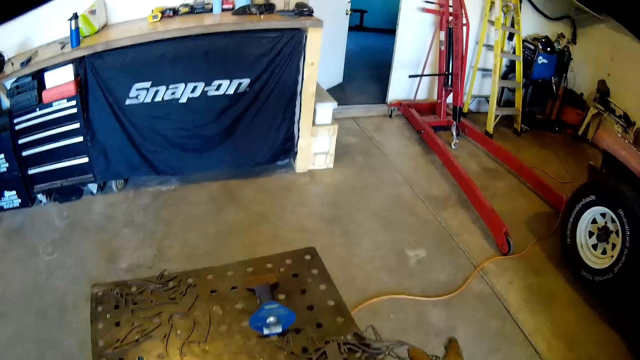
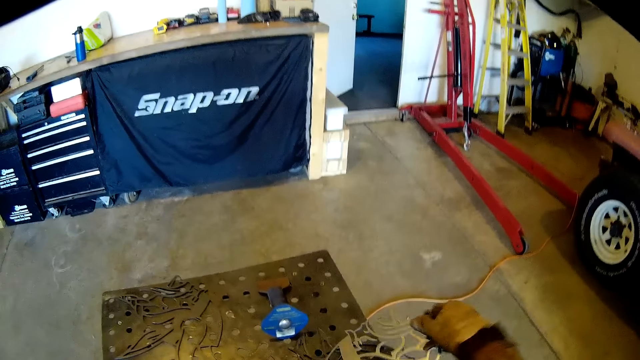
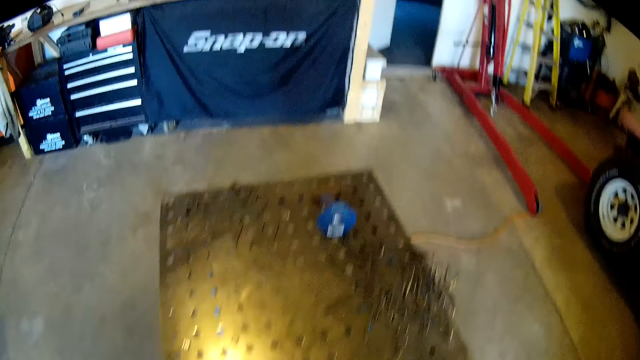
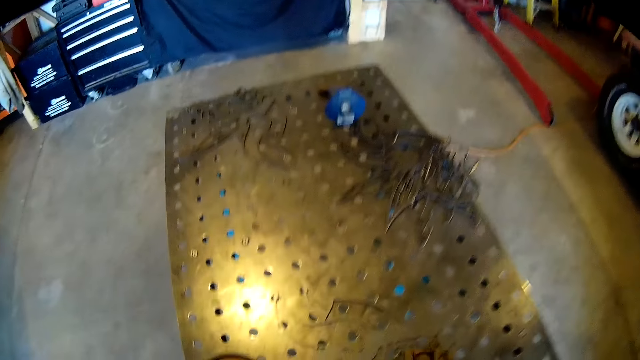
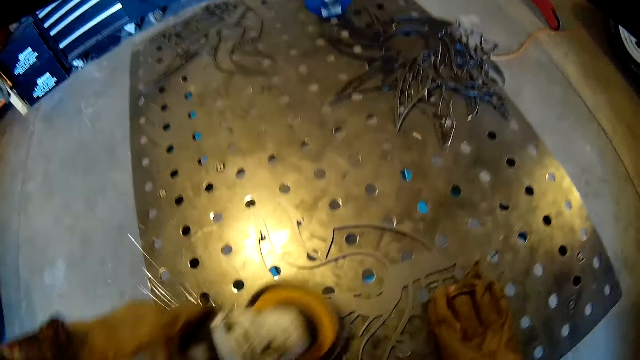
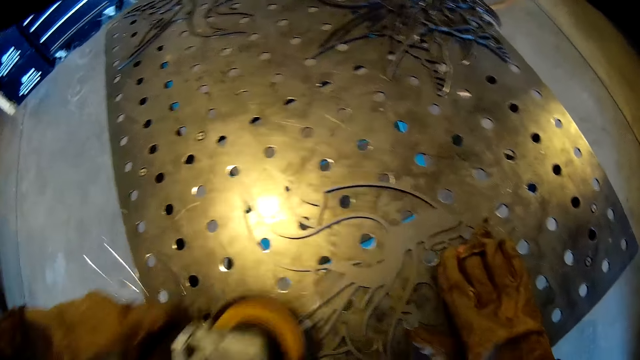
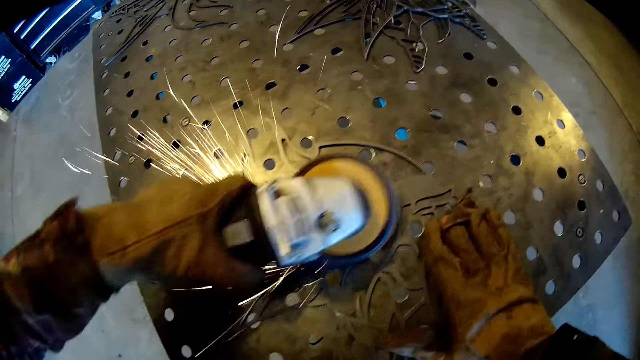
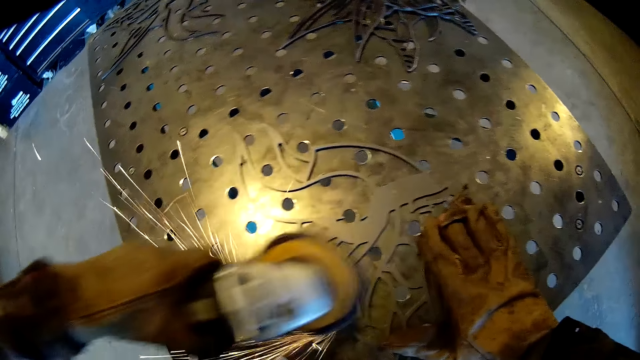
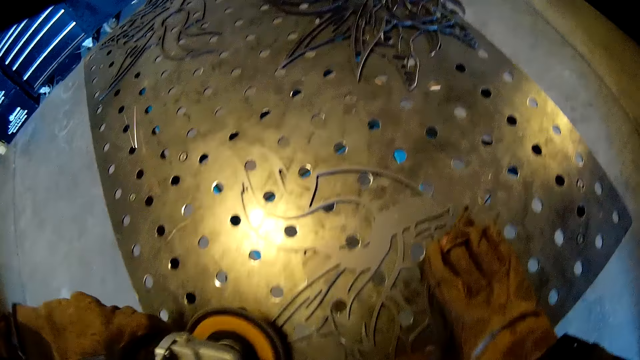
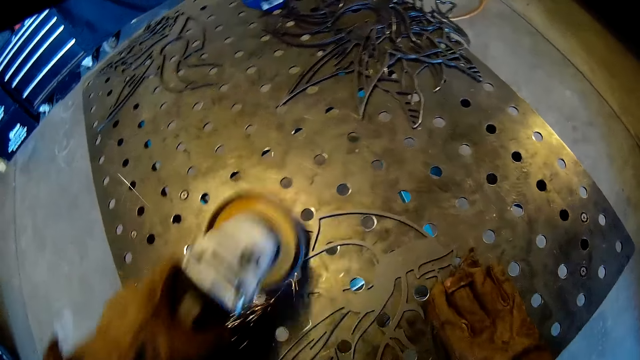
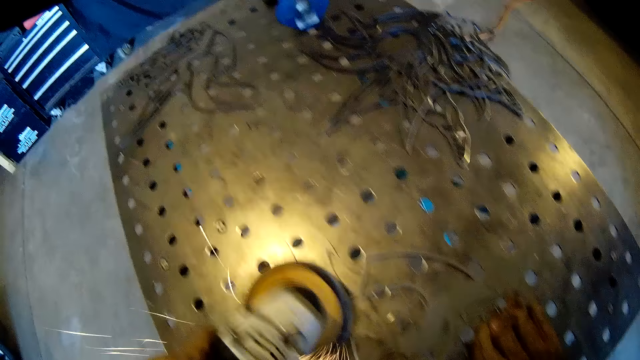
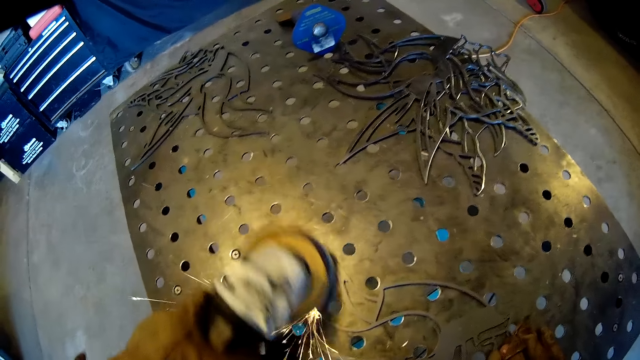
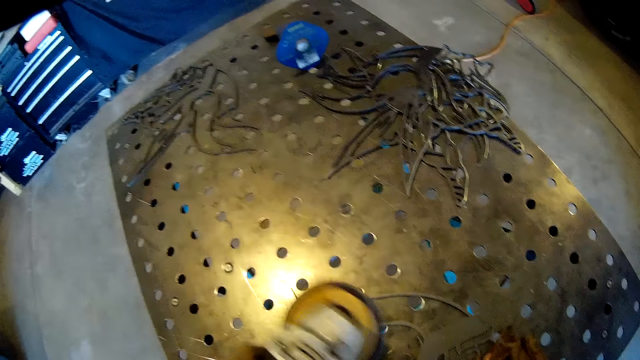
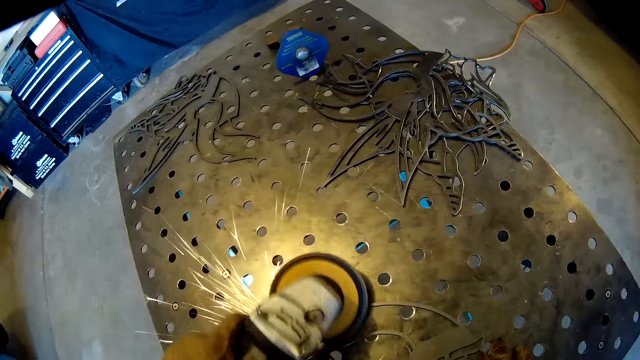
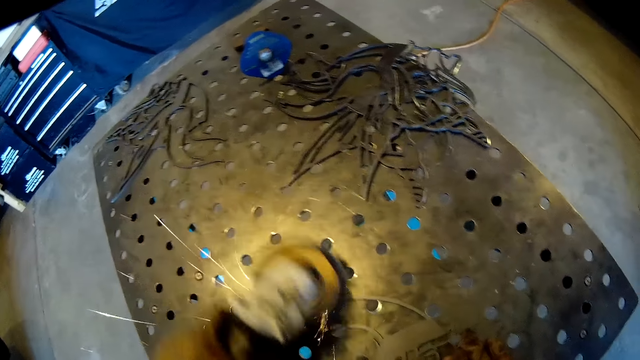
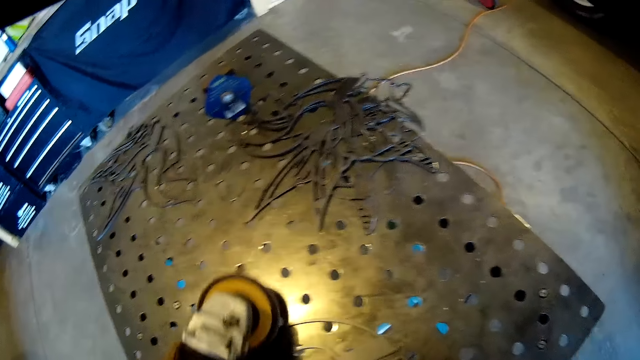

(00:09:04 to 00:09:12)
The camera wearer picks up a carved steel from the iron table with his right hand. He holds the metal. He sands the carved steel on the iron table with a sanding machine in his left hand.

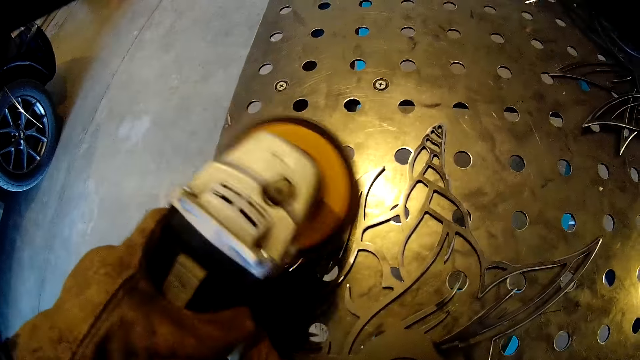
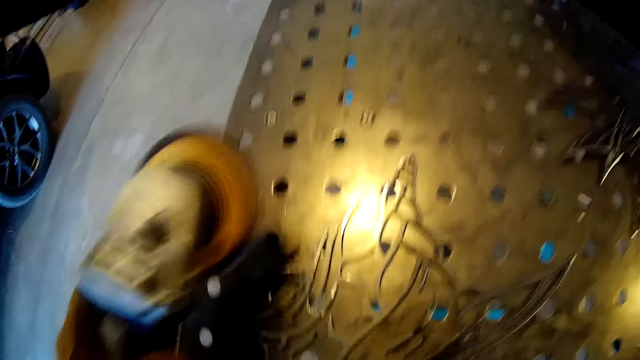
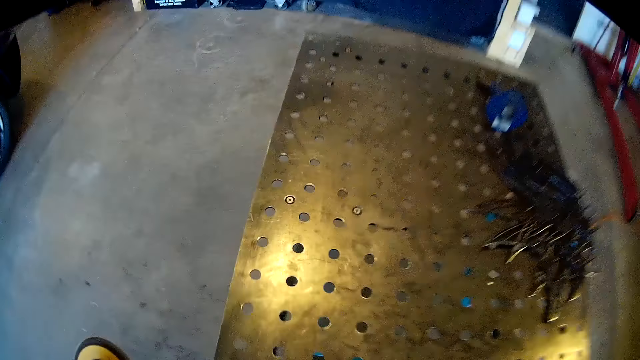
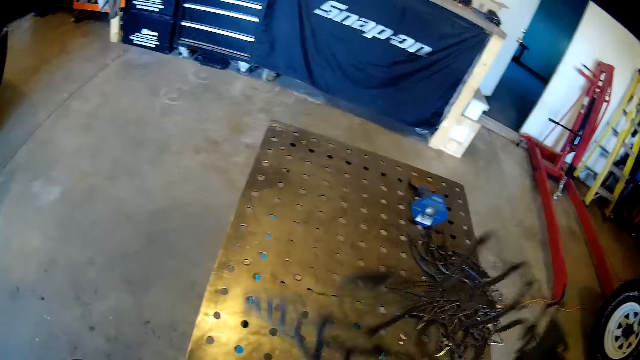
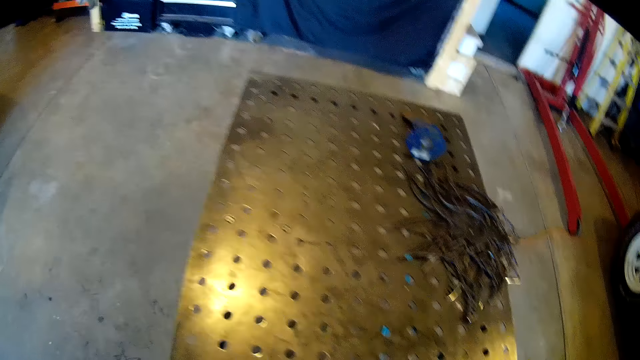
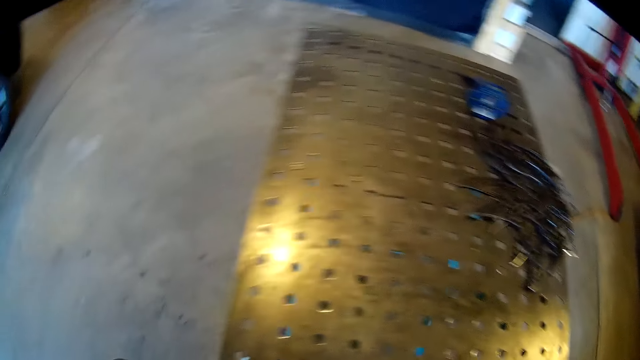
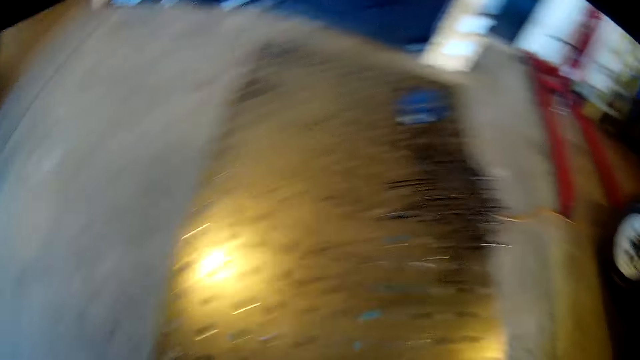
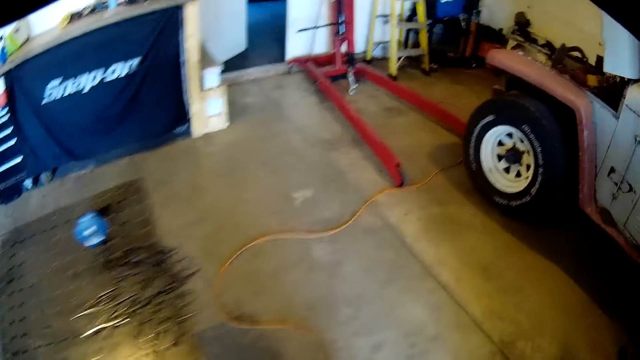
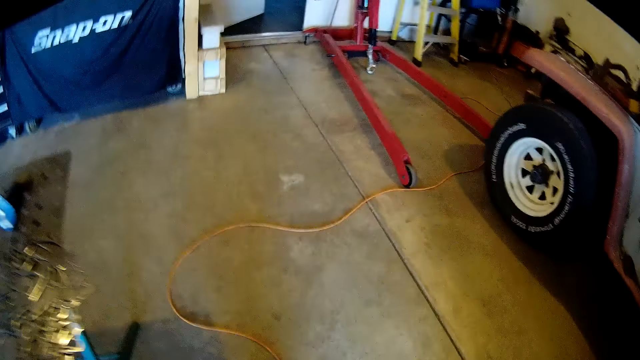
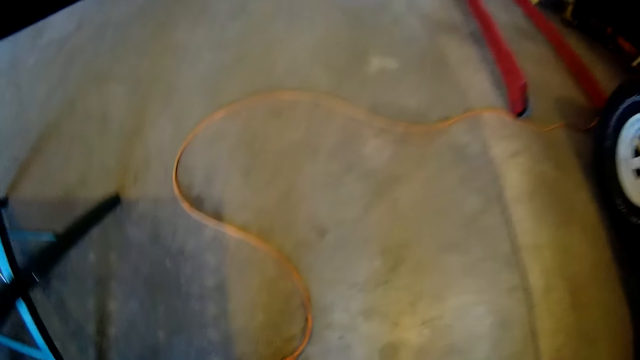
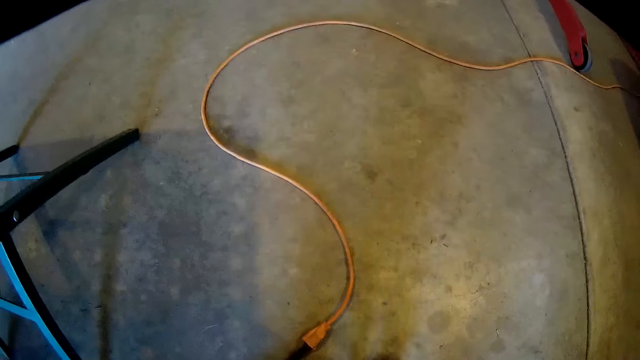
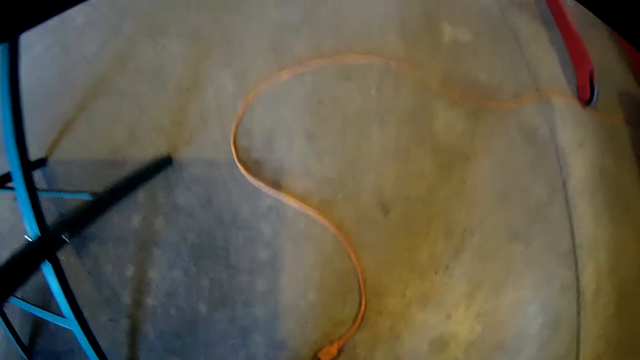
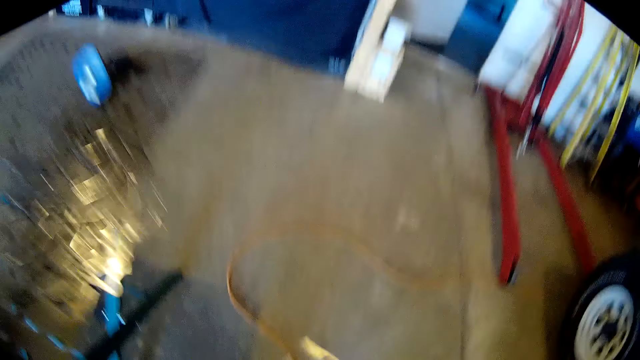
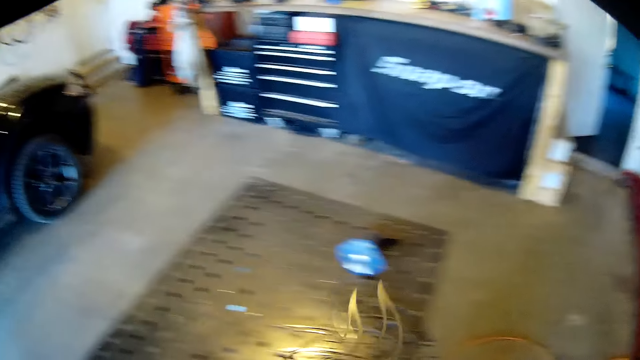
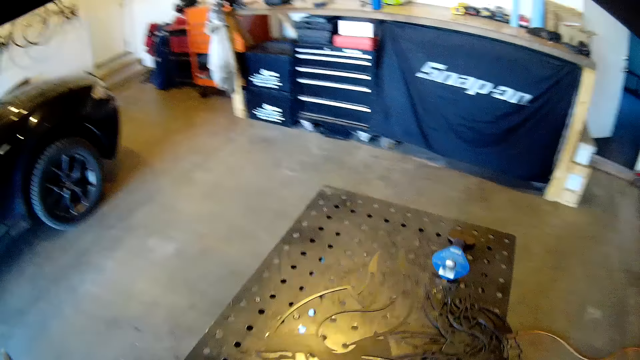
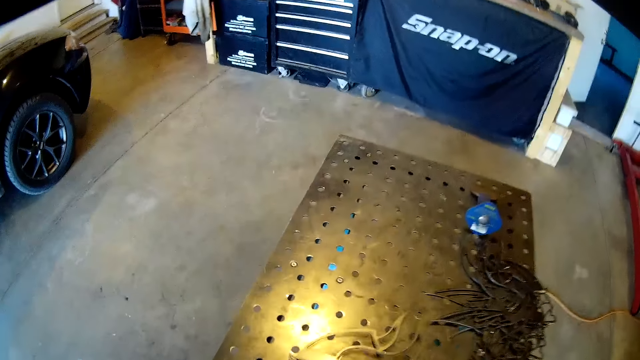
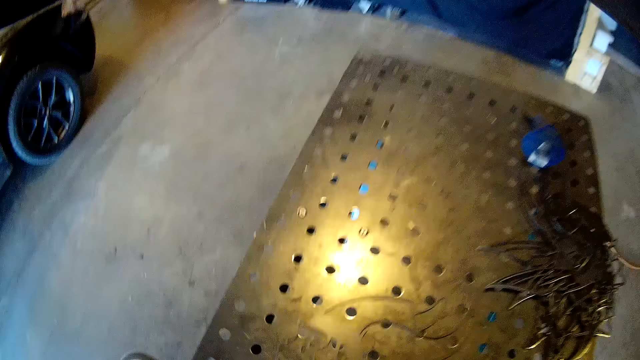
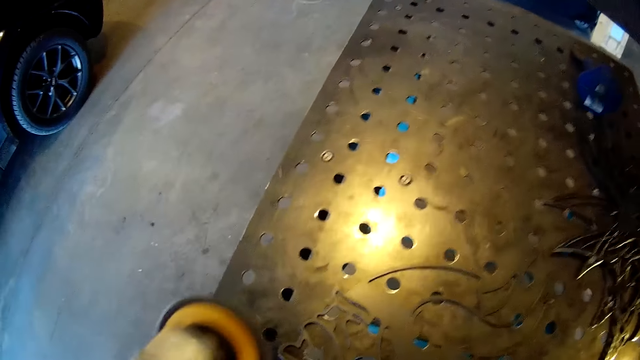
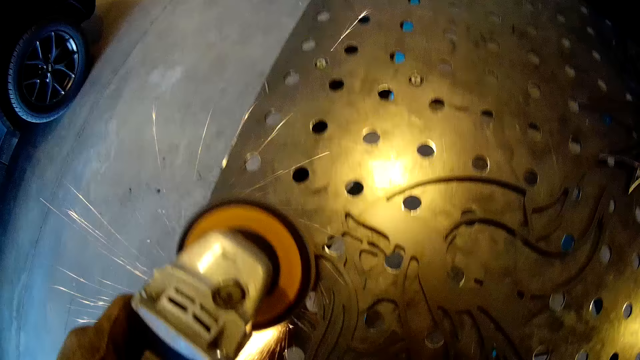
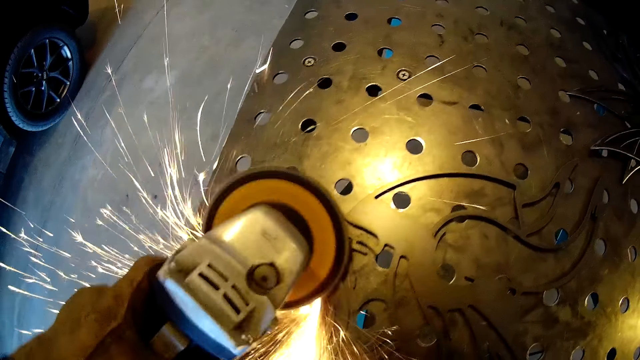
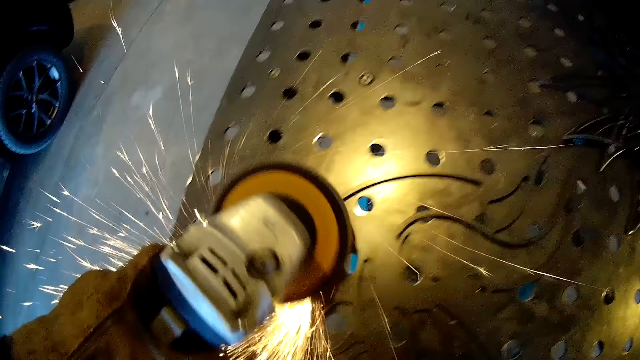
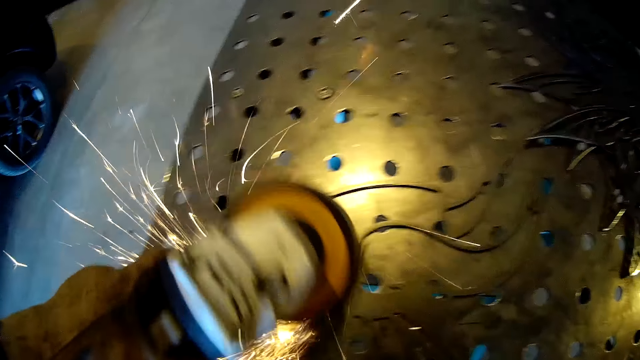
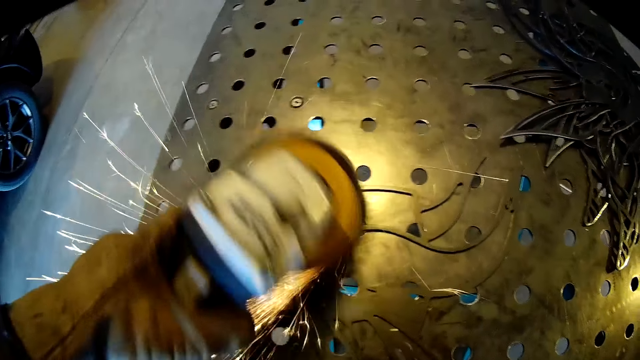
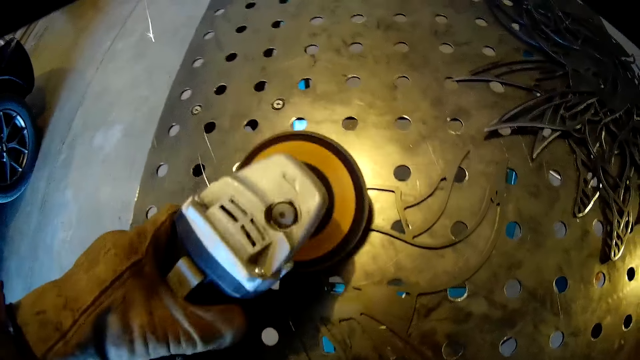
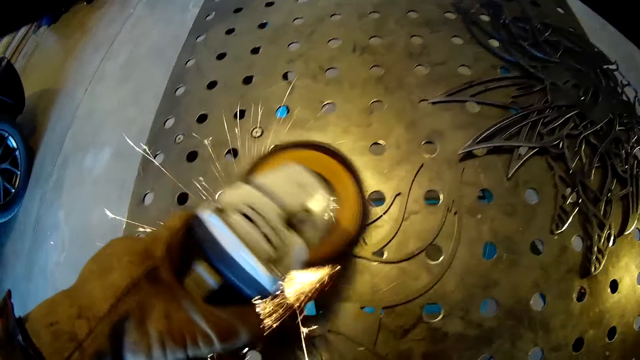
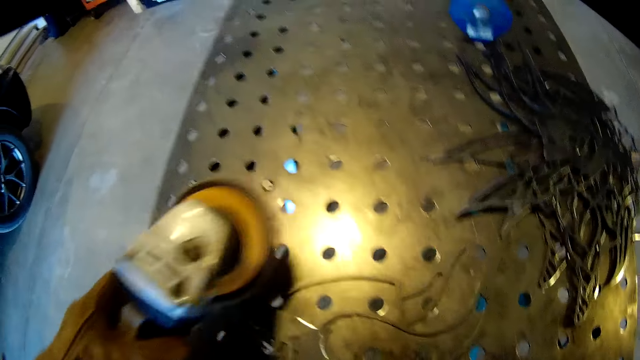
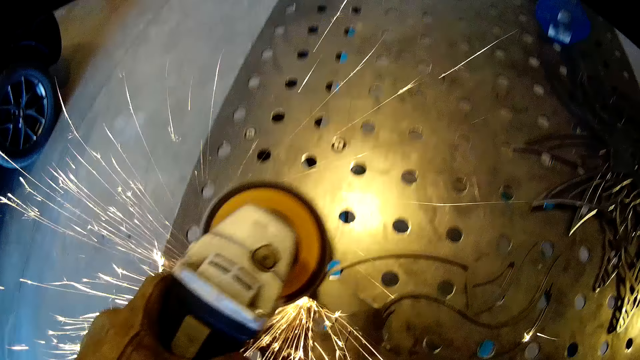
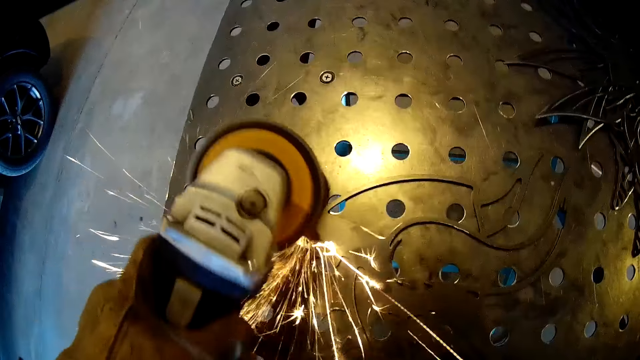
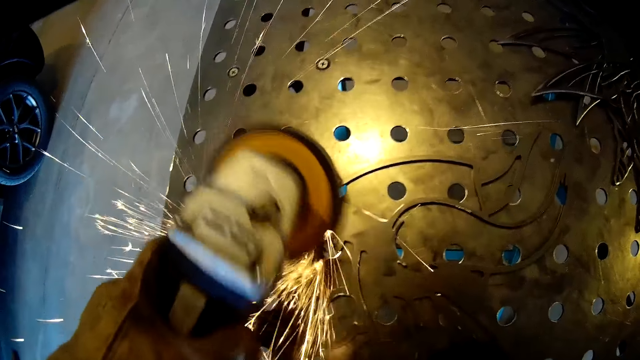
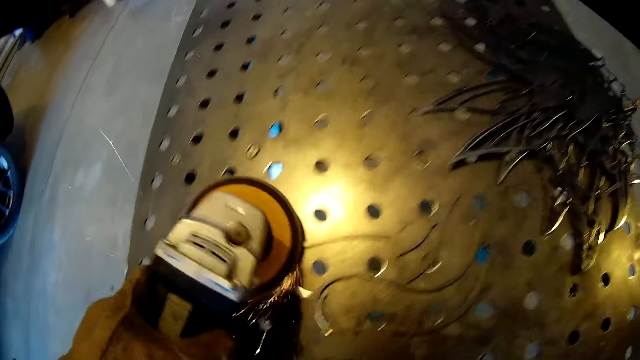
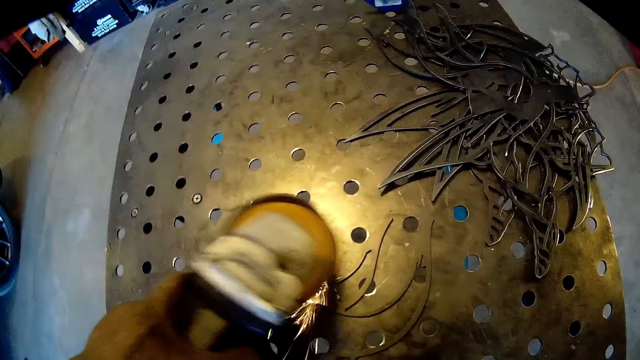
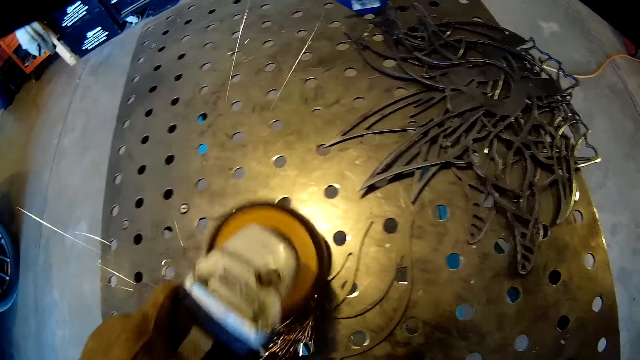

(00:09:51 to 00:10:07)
The camera wearer turns over the wrought iron design on the metal table with his gloved right hand. He picks up the wrought iron design on the floor with his gloved right hand. He places the wrought iron design on the metal table with his gloved right hand. He finishes the wrought iron design on the metal table in the workshop with the grinder in his gloved left hand.
